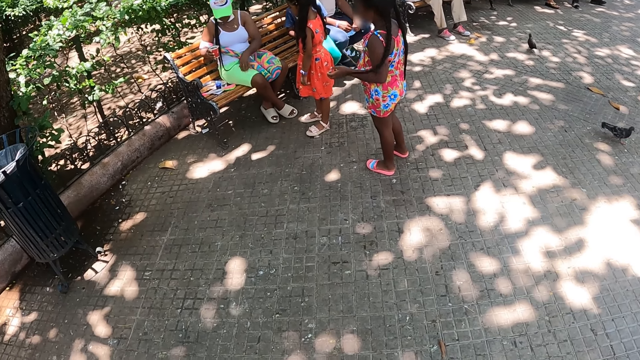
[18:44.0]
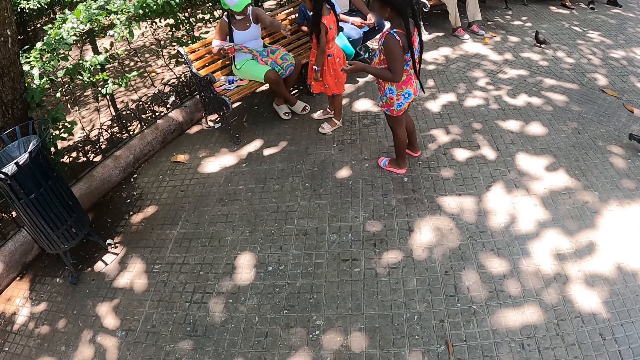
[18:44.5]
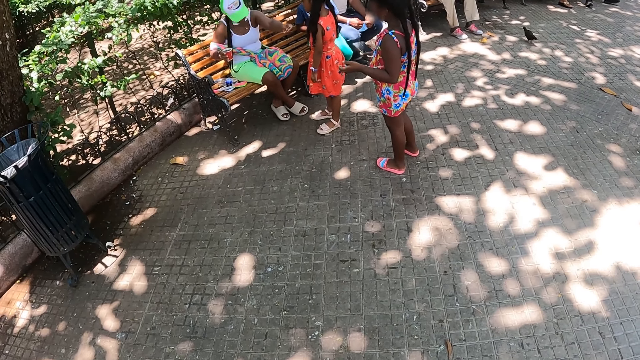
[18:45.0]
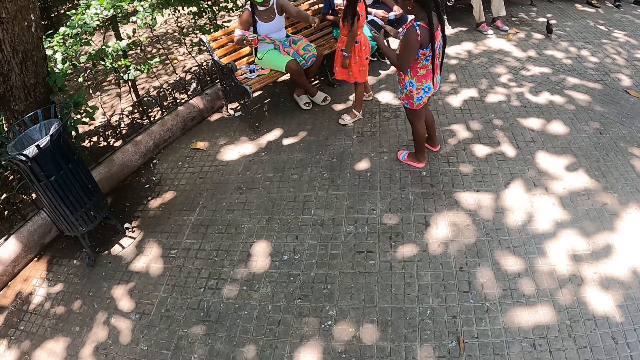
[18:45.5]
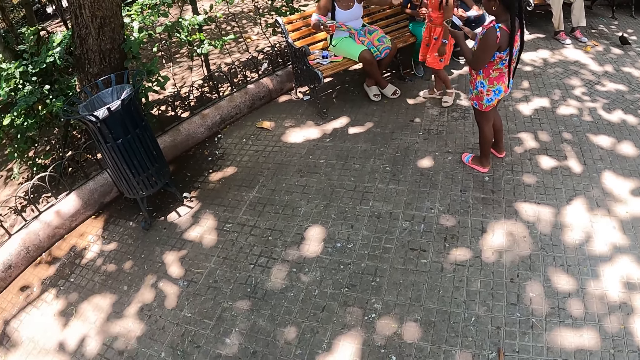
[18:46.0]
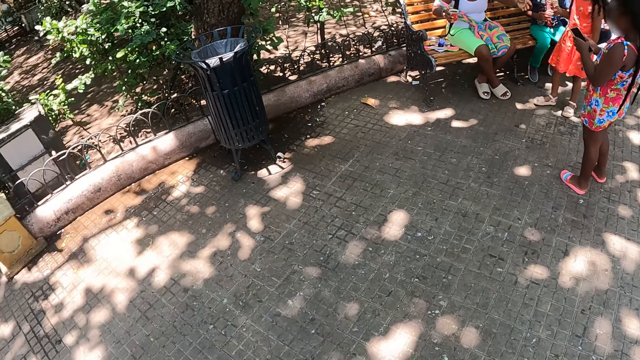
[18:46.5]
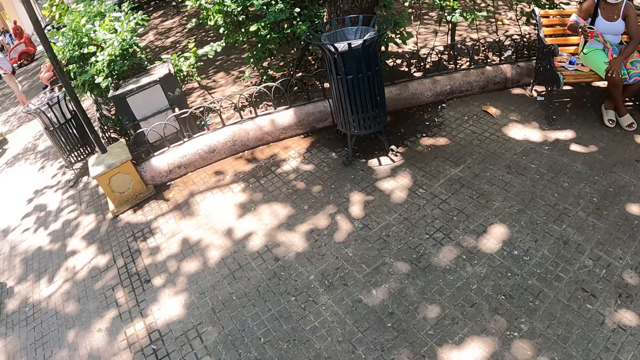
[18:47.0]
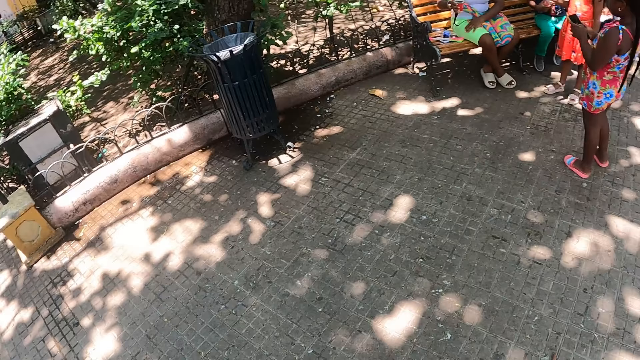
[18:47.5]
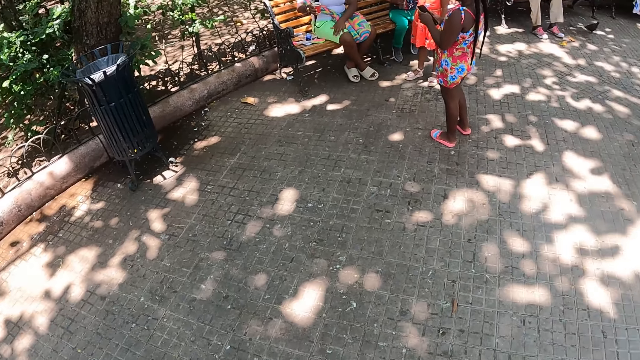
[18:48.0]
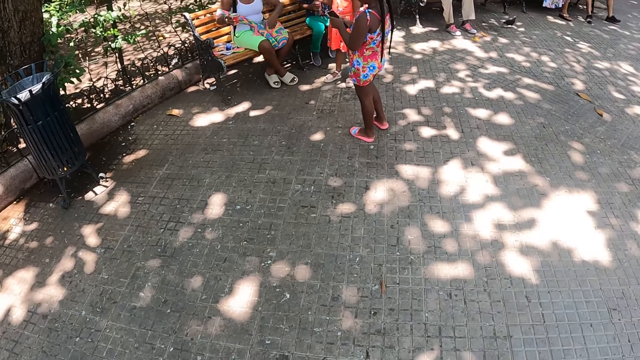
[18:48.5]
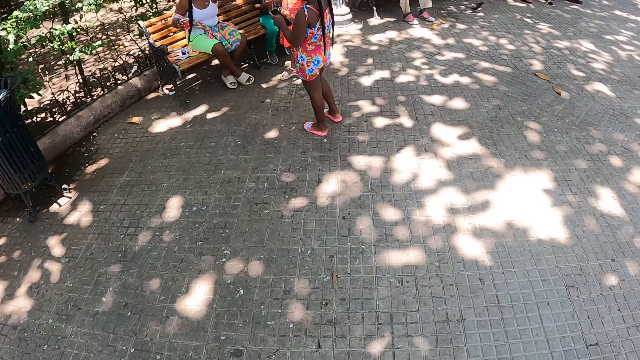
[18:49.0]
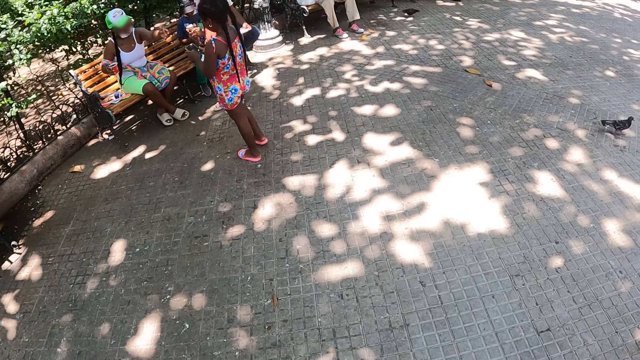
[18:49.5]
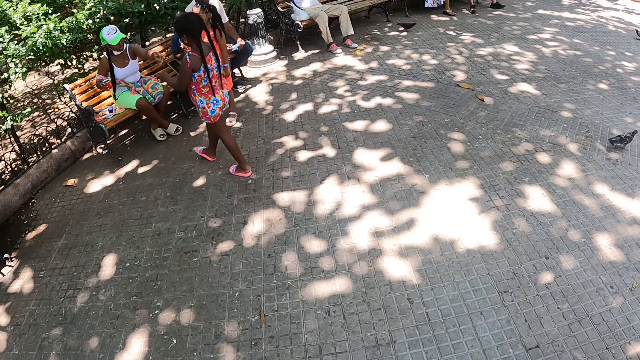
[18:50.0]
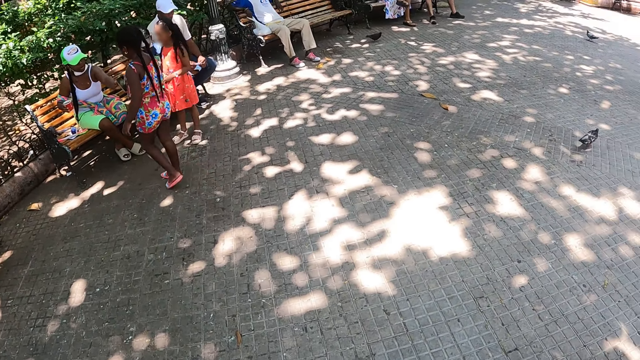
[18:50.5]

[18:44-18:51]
The camera wearer looks around.

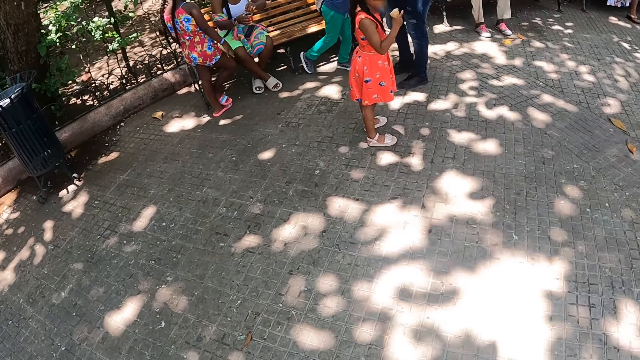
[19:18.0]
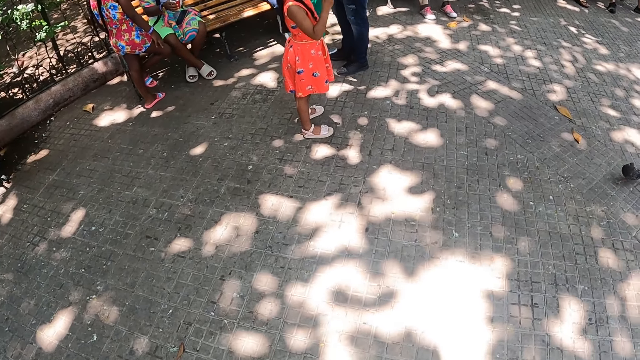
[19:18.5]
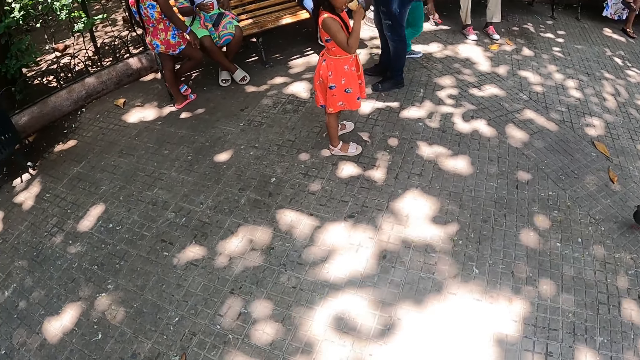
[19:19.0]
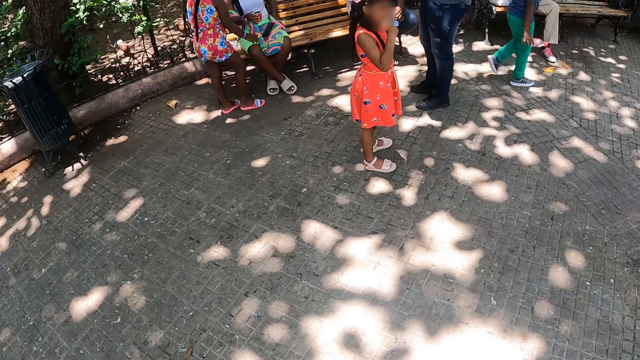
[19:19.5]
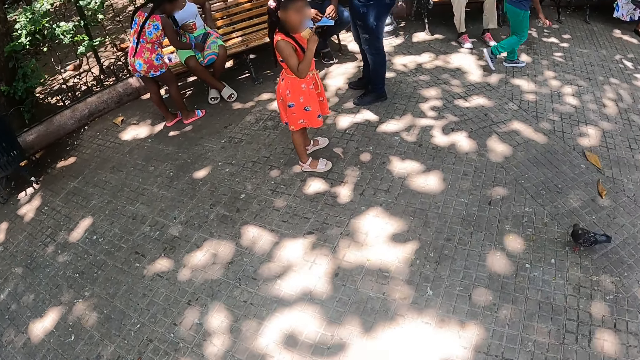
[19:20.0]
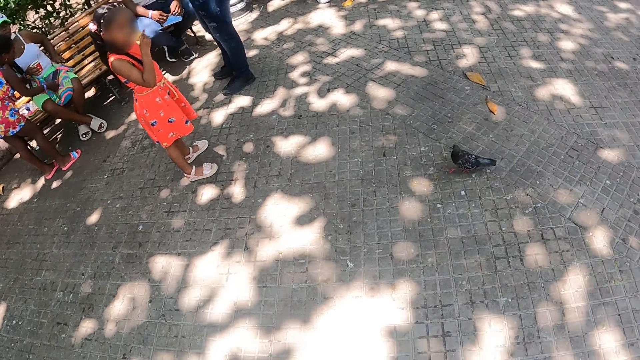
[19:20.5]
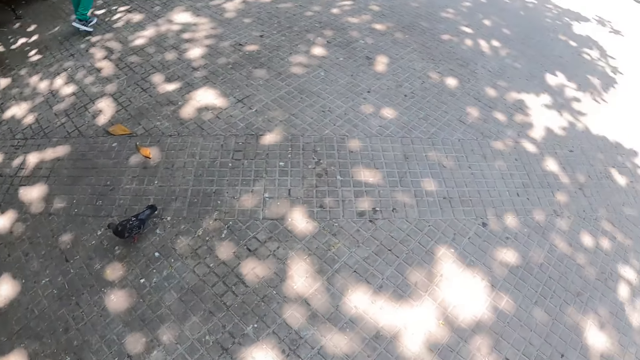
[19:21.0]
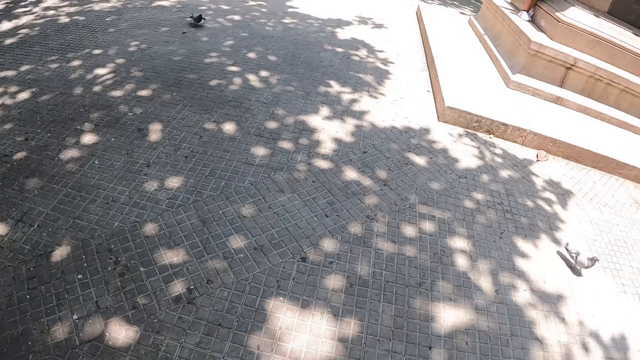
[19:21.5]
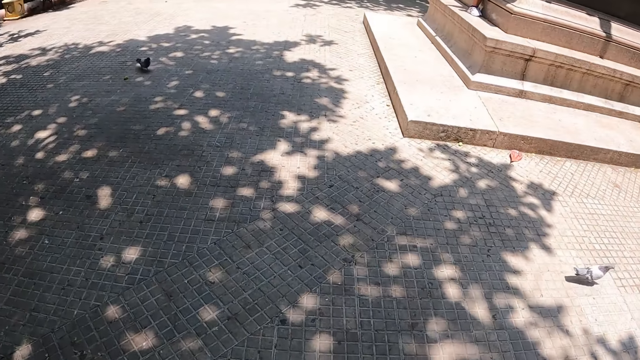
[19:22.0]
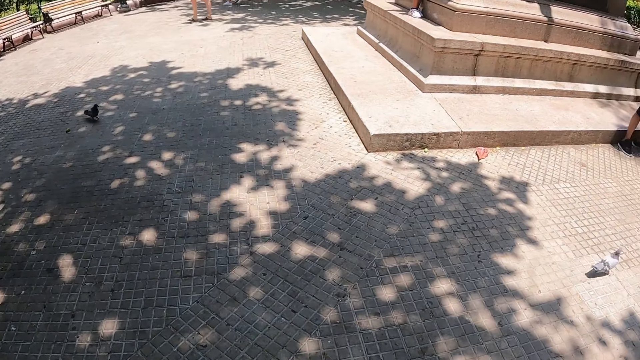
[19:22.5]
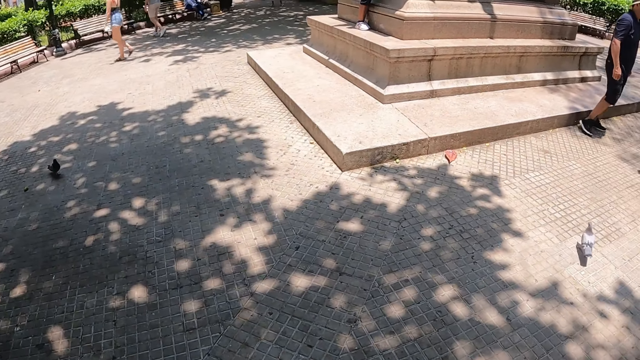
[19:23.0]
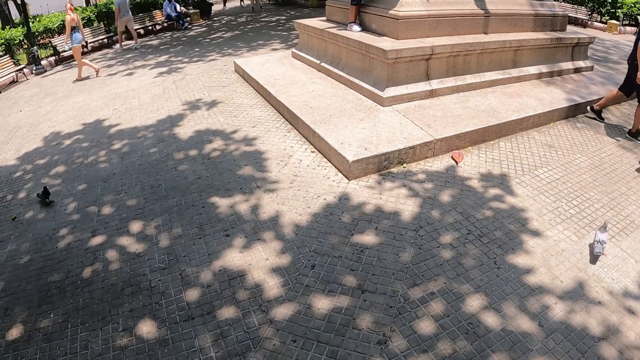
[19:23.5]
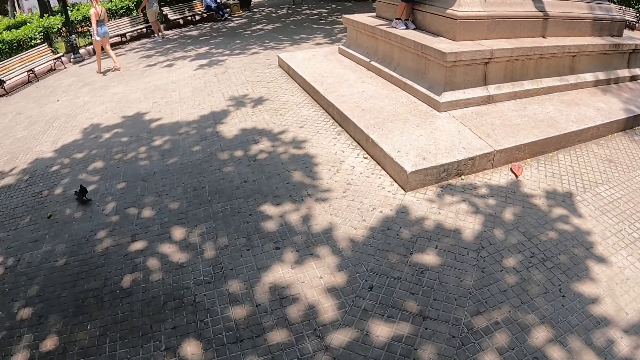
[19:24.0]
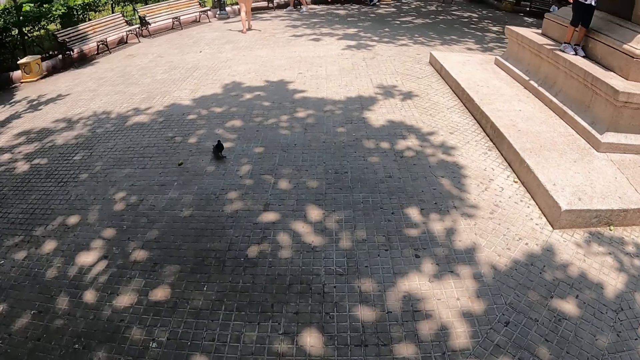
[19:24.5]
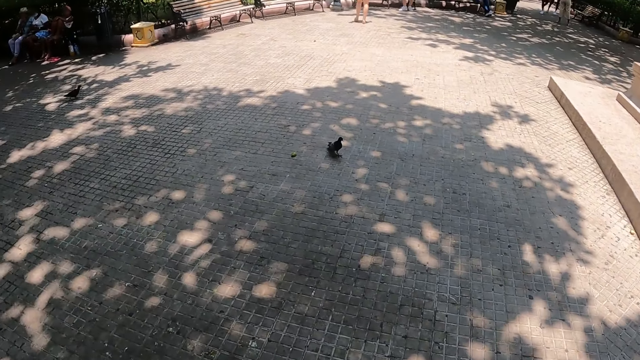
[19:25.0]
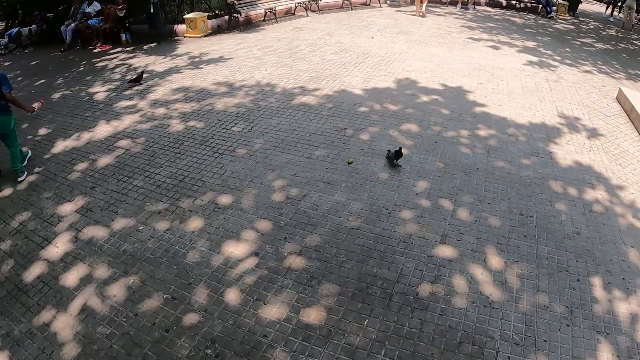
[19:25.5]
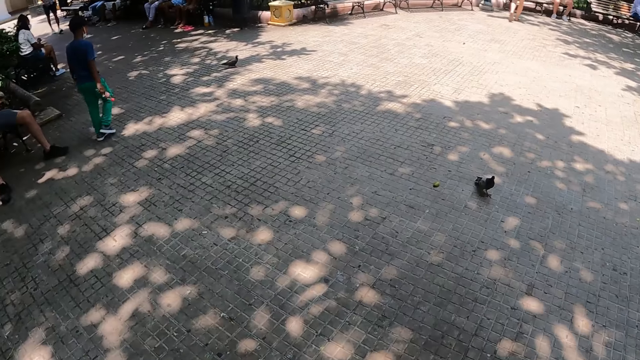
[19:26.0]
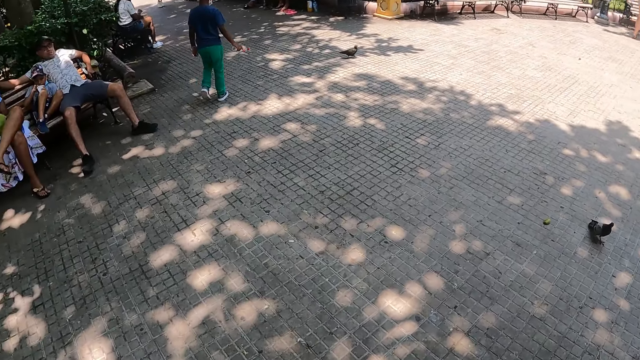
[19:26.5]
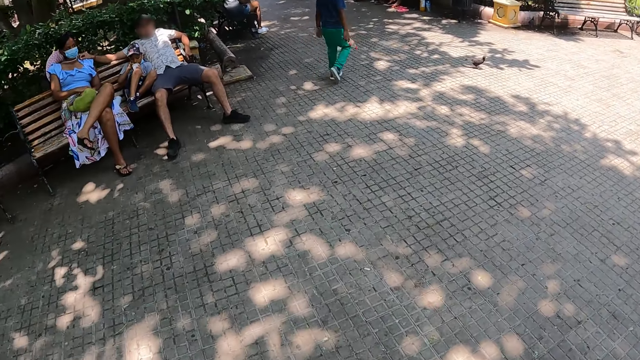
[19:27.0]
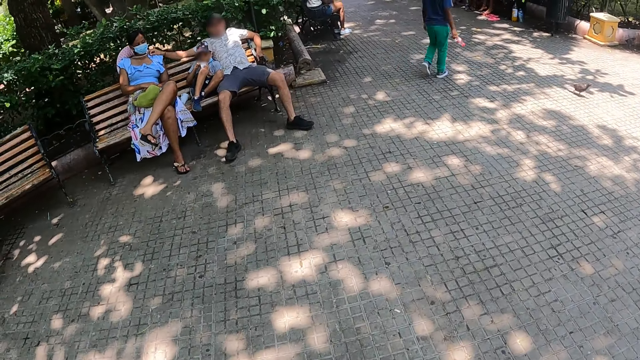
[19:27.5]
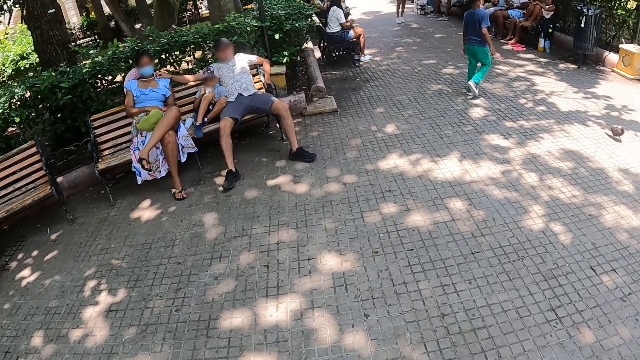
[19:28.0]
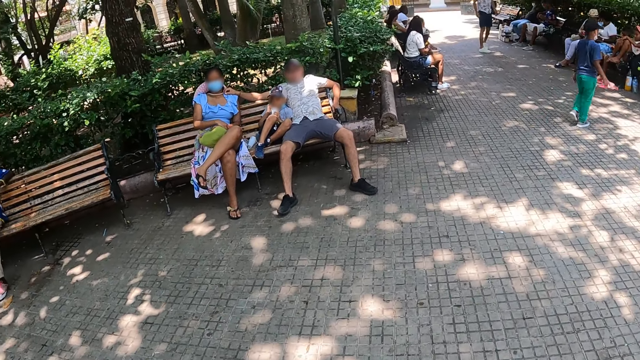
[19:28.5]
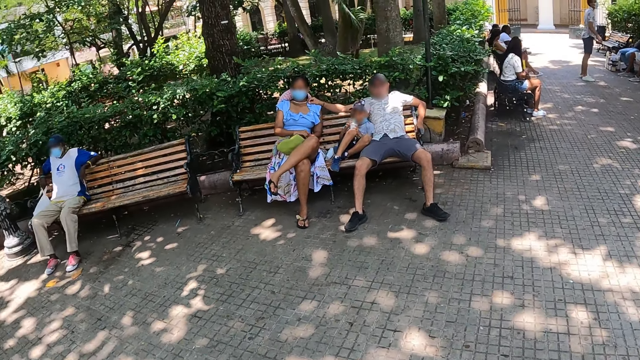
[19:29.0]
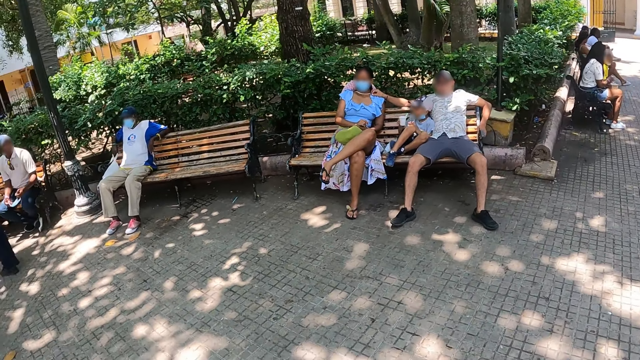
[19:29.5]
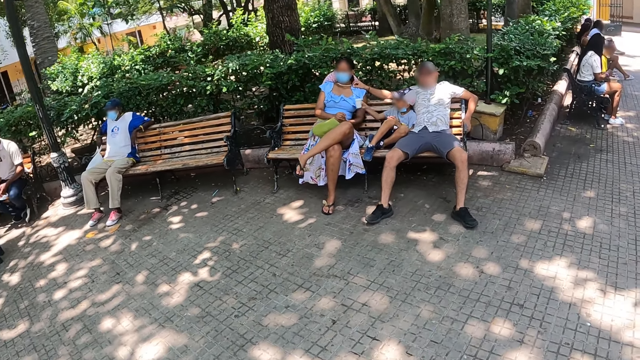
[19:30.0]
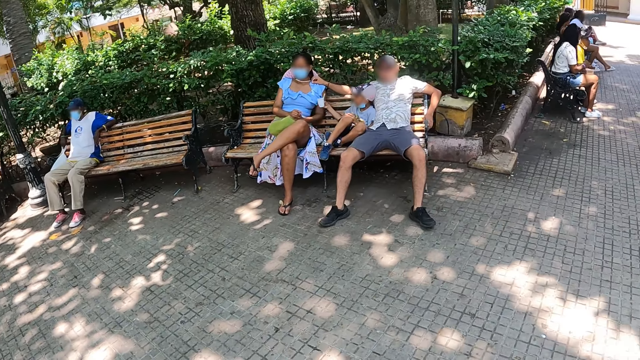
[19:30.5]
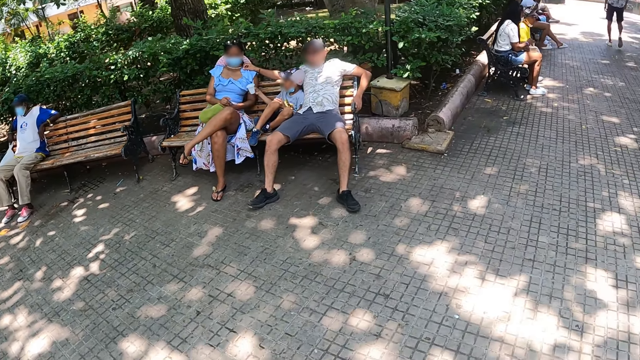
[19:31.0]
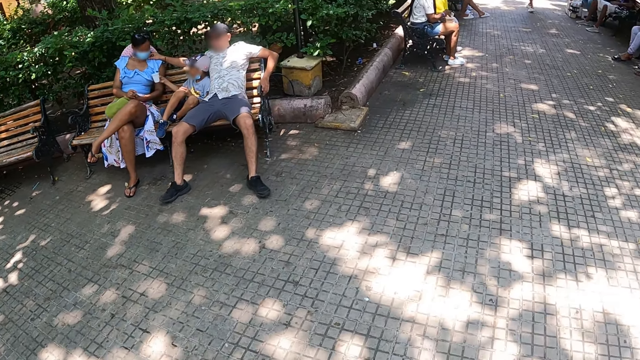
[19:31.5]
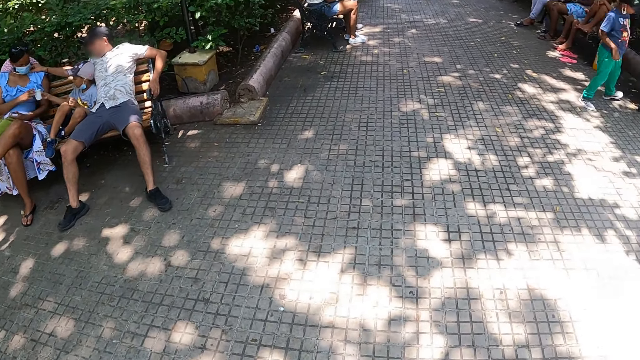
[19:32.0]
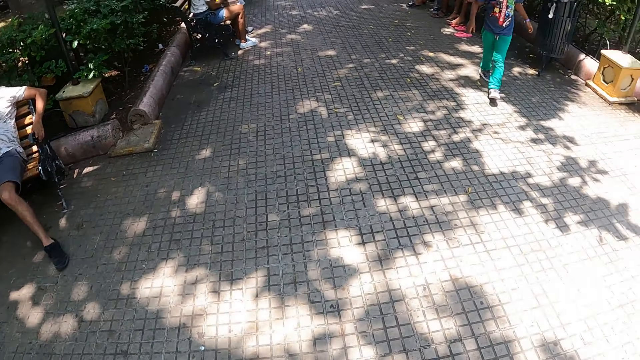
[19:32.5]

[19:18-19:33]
The camera wearer walks, looks around and walks. They walk around. They turn around.
